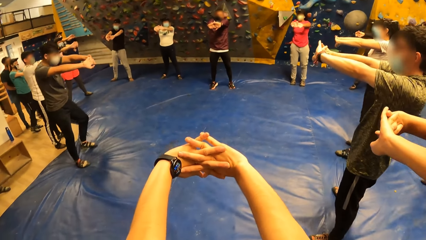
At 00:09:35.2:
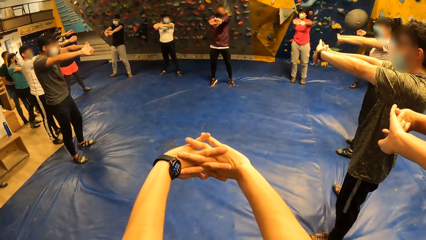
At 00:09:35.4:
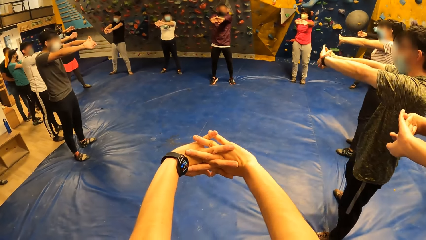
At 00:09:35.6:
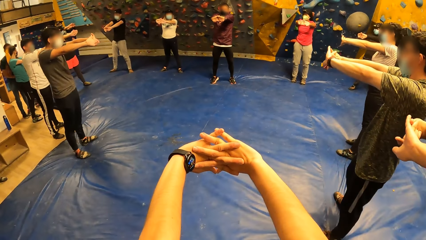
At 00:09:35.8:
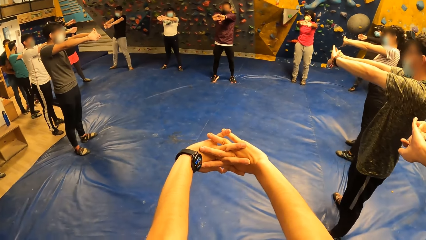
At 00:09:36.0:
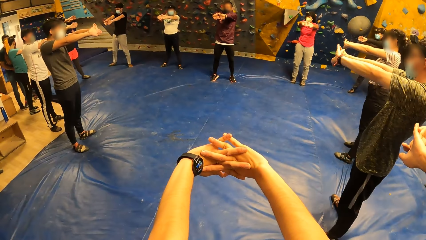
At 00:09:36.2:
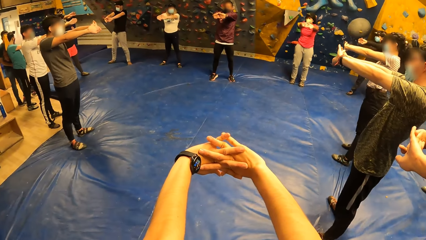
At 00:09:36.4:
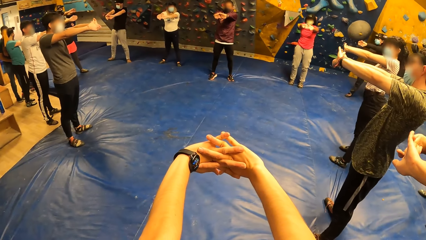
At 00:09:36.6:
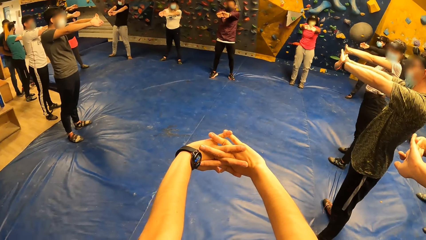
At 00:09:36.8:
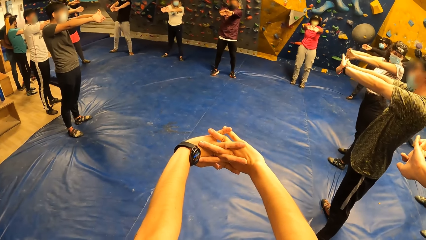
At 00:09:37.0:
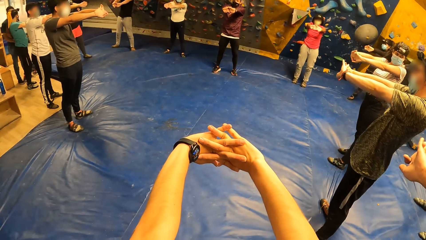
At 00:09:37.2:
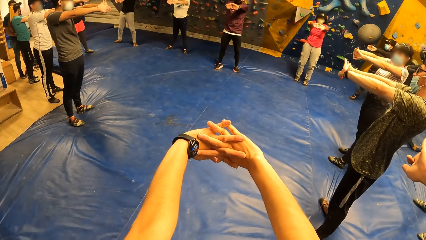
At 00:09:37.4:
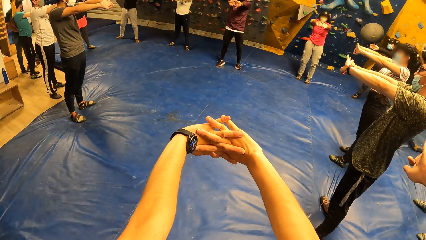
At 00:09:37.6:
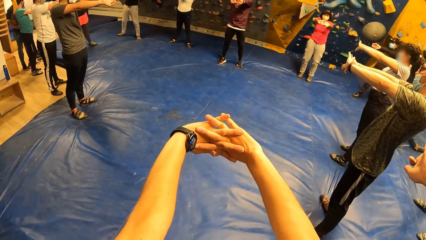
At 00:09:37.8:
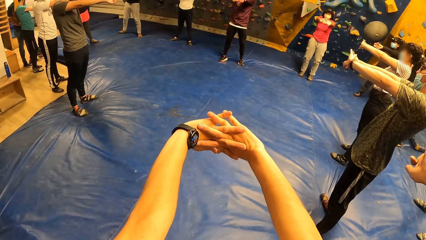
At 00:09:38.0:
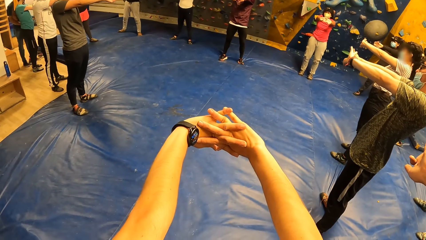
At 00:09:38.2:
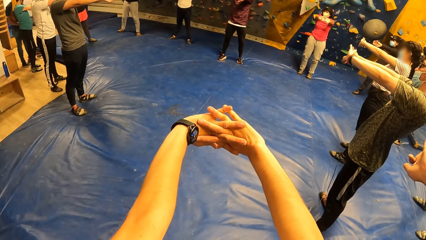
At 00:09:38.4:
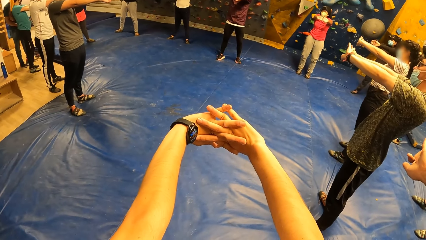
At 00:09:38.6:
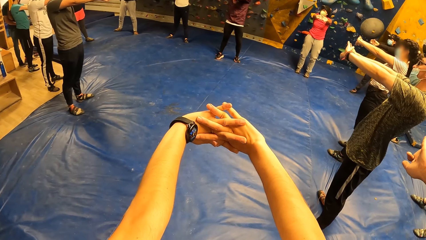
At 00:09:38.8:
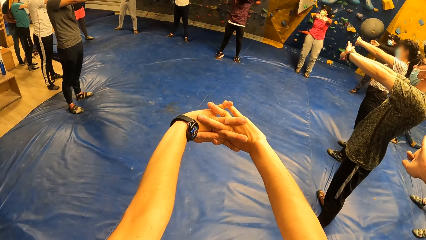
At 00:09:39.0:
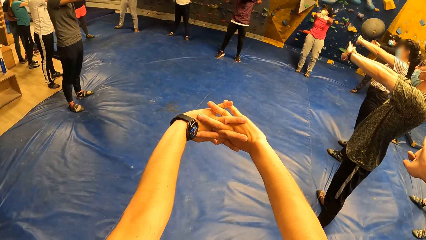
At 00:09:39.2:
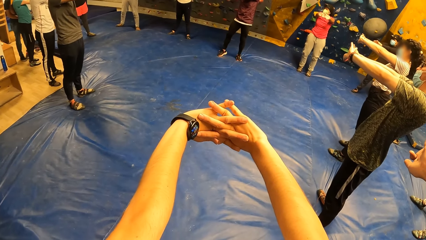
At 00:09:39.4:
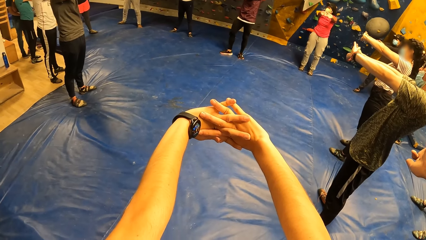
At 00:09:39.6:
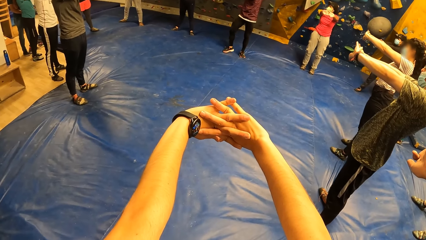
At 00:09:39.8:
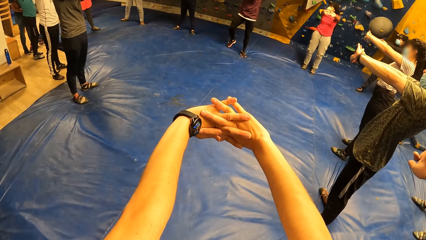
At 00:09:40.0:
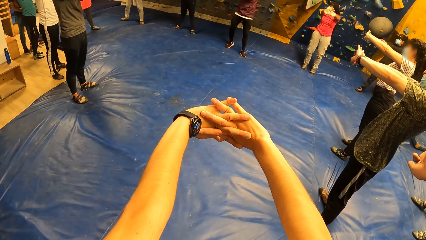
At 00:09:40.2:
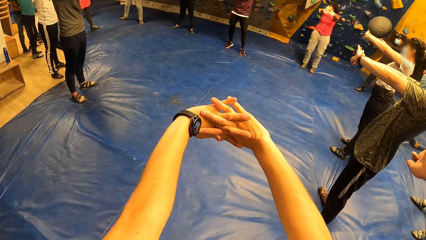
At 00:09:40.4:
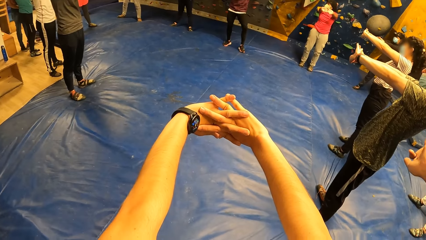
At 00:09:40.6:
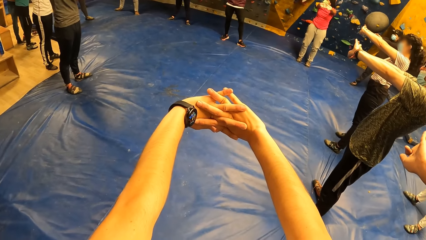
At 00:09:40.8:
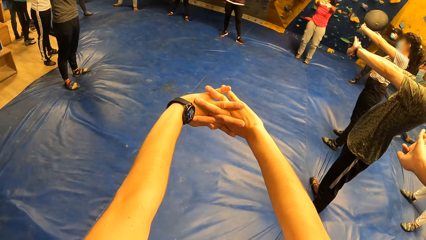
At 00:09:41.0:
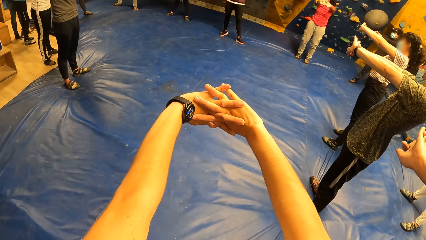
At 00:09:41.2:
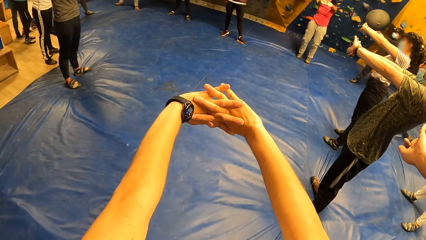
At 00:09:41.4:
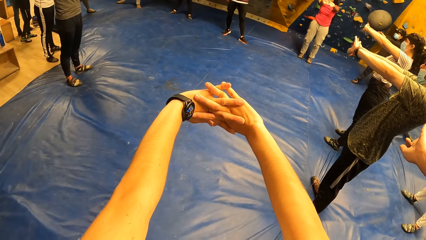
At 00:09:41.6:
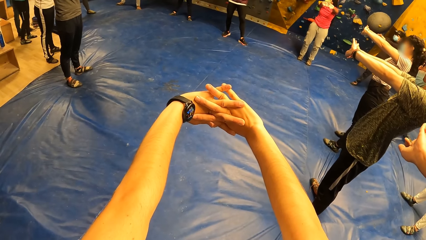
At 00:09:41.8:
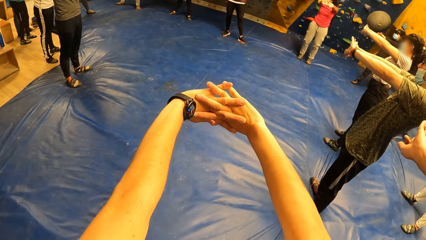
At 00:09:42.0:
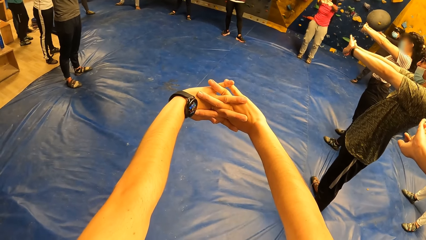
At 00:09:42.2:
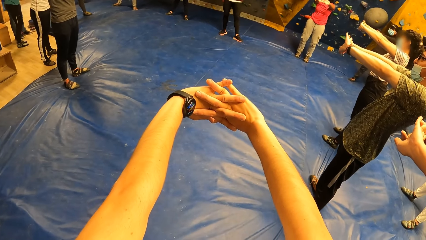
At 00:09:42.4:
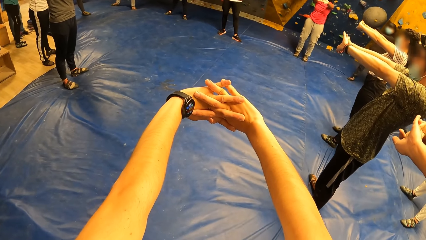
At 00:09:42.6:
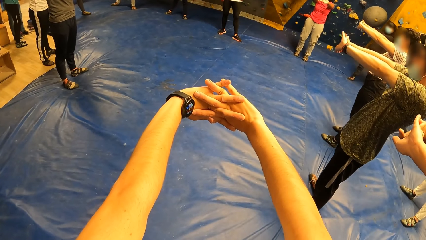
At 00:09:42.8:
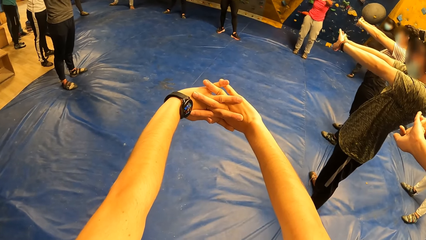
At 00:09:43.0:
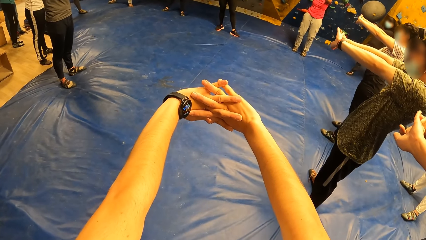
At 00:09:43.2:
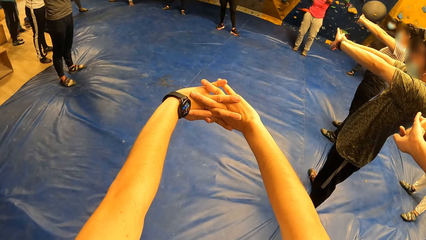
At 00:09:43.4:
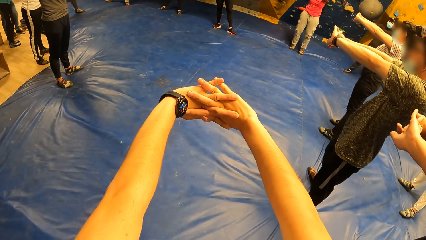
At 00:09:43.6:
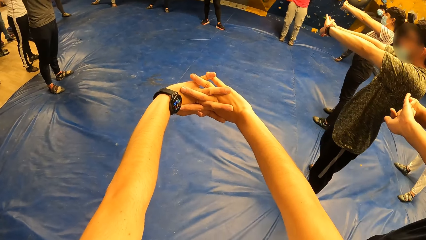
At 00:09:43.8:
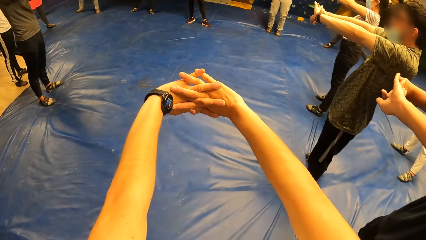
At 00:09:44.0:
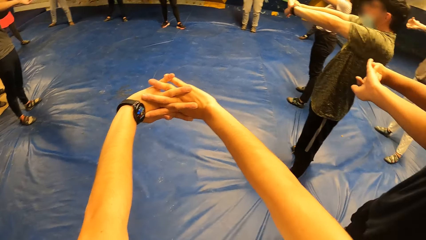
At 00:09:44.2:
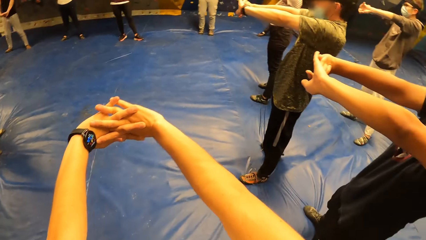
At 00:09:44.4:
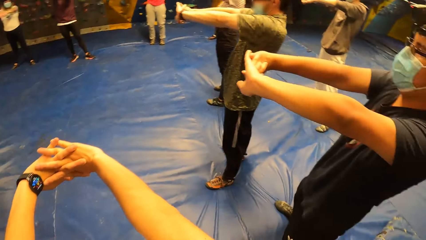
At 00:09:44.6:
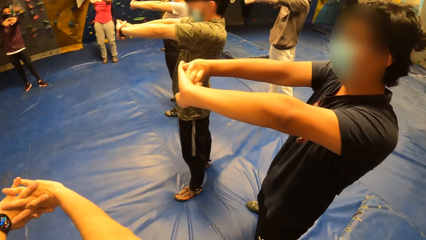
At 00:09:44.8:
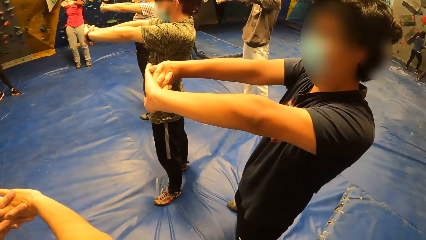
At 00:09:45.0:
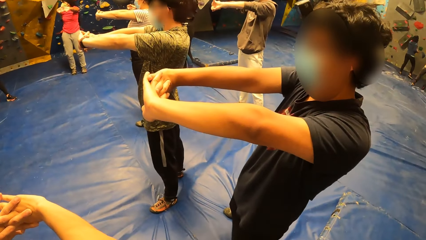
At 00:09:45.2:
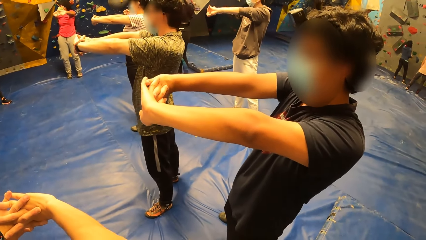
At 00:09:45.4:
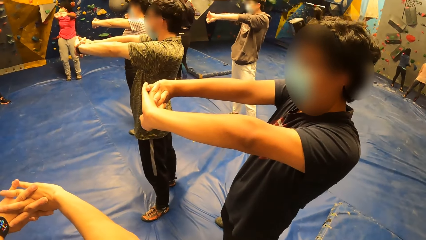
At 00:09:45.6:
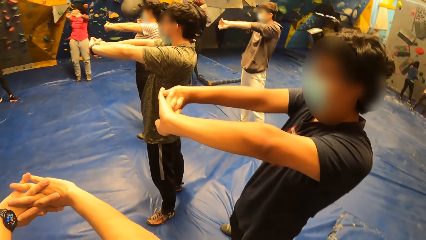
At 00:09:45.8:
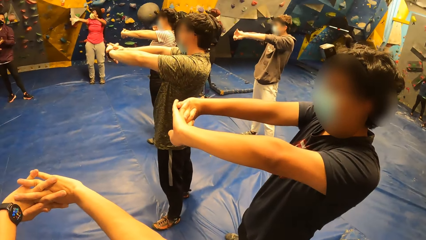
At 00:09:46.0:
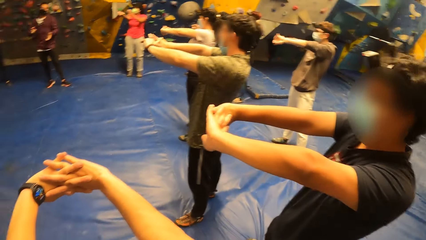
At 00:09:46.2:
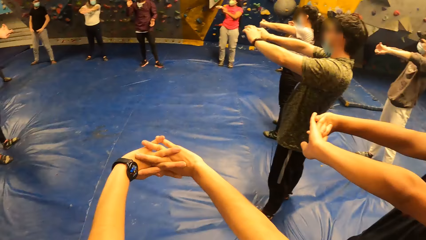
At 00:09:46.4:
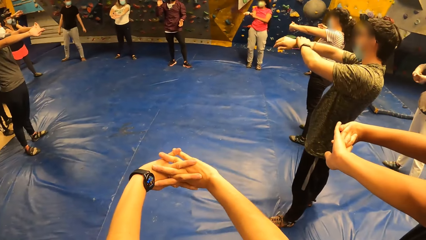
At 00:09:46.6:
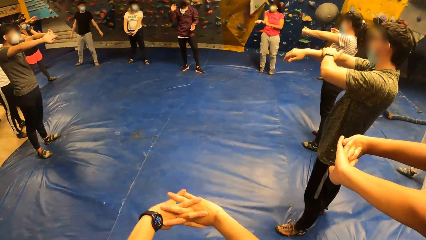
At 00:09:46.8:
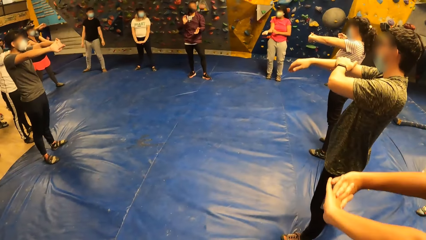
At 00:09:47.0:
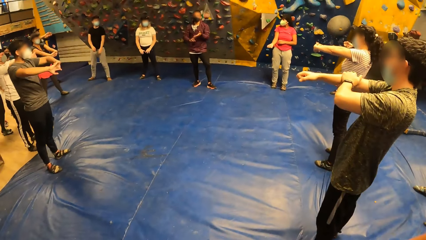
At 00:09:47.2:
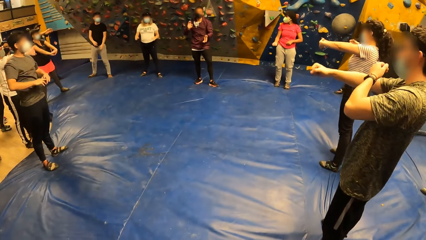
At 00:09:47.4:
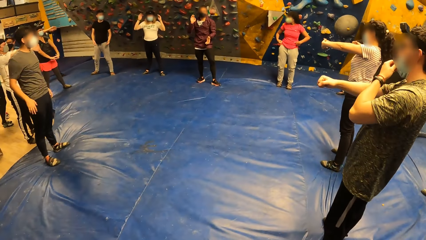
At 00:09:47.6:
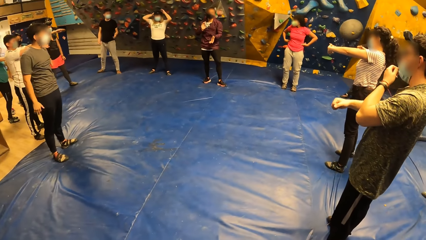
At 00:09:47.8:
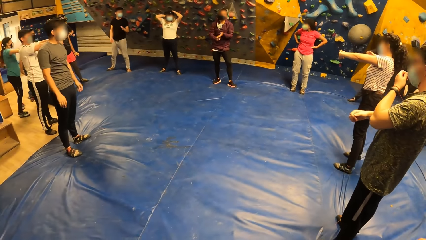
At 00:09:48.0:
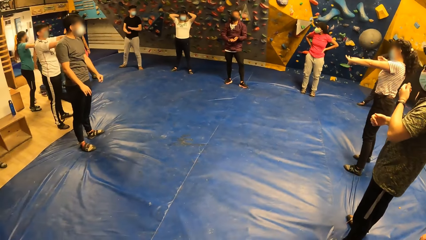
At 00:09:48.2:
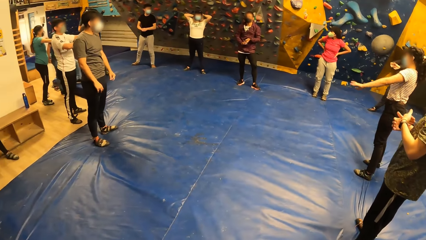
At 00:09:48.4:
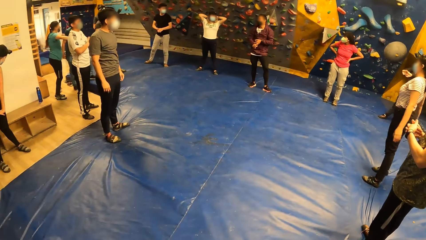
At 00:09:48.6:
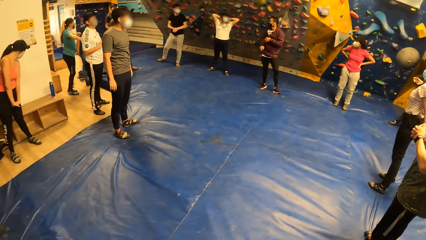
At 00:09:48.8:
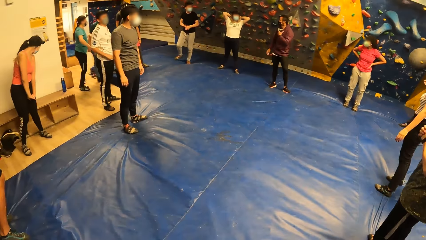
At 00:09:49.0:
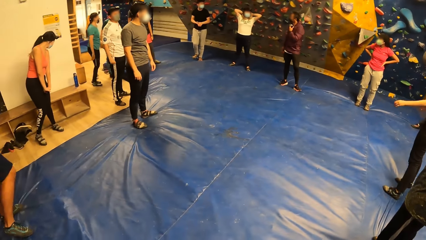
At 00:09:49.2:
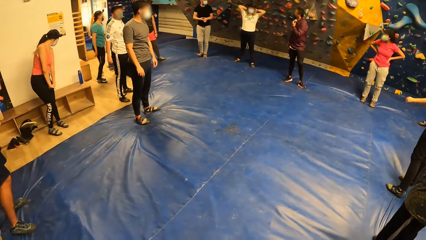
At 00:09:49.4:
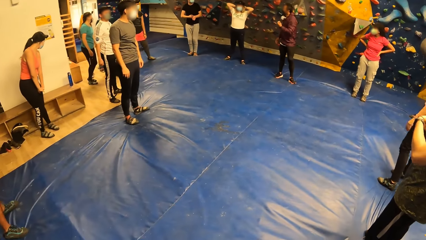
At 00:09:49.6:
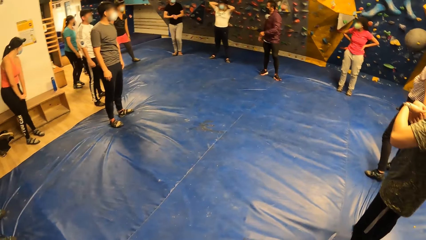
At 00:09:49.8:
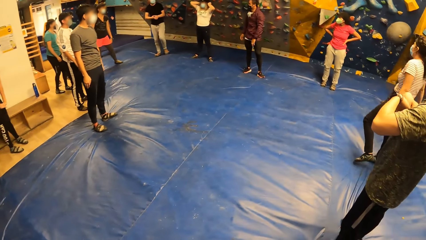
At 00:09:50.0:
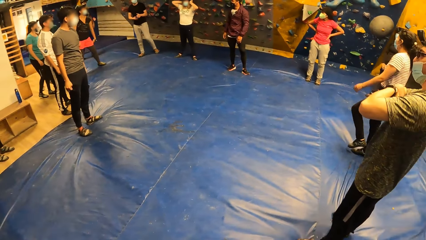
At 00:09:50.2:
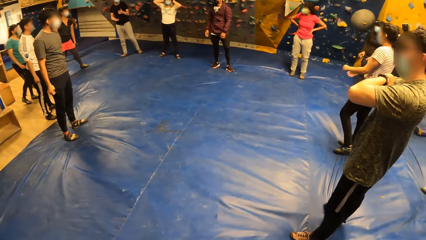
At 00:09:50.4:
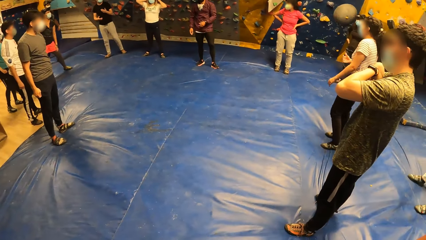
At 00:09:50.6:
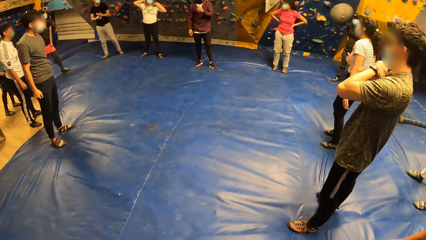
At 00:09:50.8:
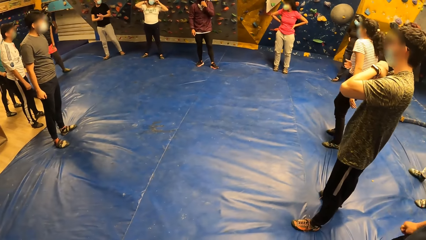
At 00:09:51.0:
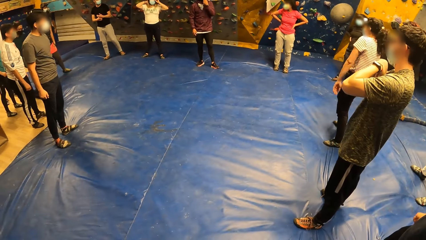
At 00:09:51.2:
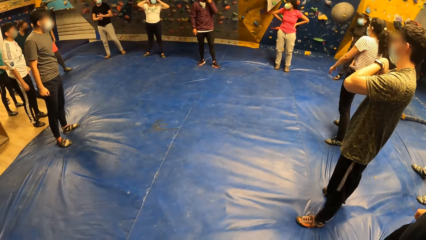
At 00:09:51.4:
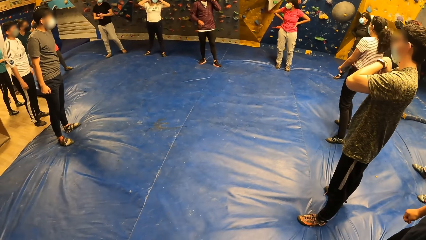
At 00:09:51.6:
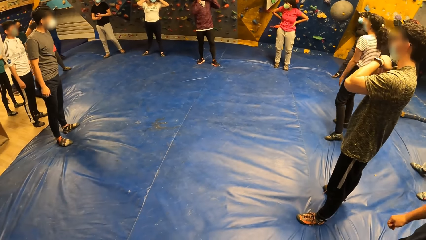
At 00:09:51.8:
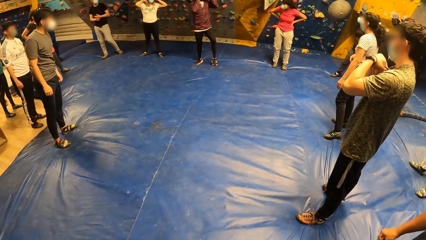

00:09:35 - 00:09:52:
The camera wearer looks around. The man touches his nose mask with his left hand.
